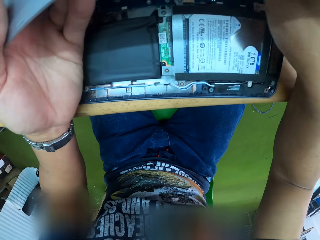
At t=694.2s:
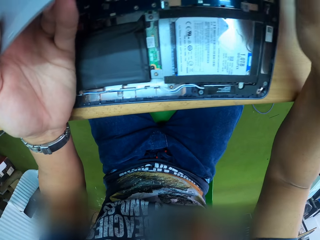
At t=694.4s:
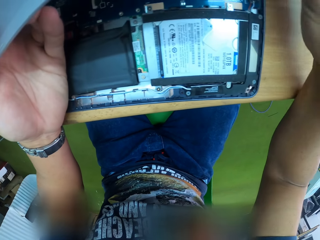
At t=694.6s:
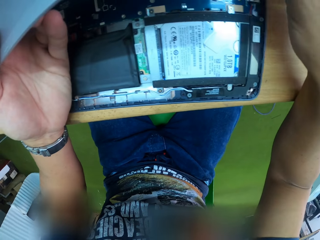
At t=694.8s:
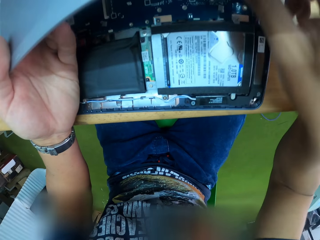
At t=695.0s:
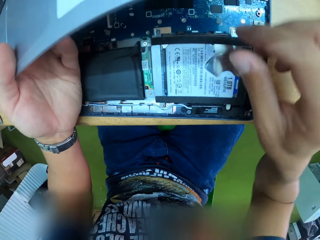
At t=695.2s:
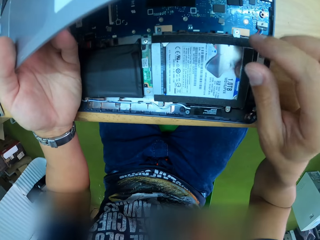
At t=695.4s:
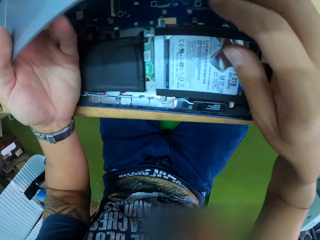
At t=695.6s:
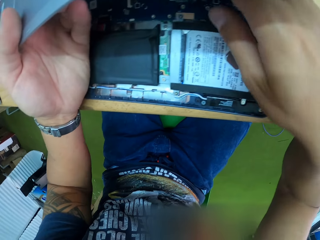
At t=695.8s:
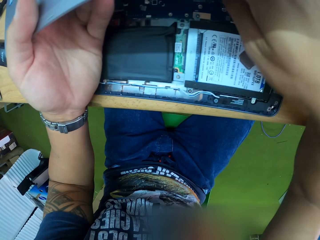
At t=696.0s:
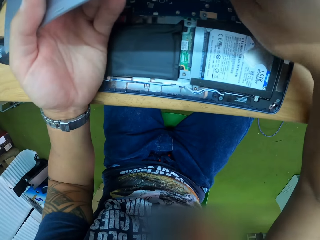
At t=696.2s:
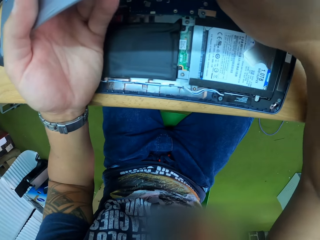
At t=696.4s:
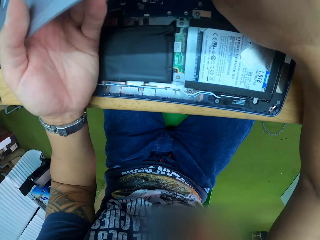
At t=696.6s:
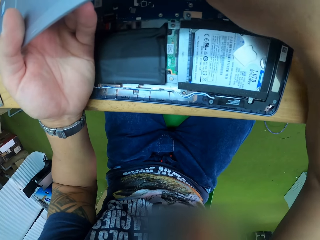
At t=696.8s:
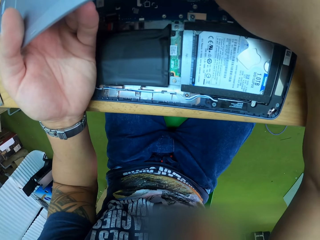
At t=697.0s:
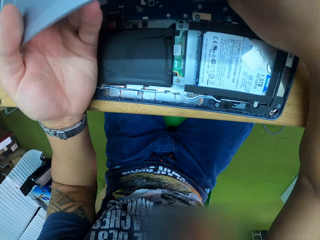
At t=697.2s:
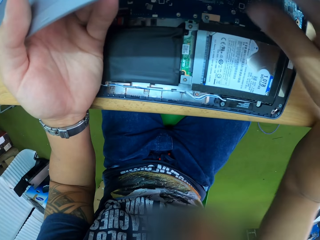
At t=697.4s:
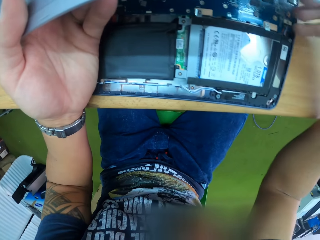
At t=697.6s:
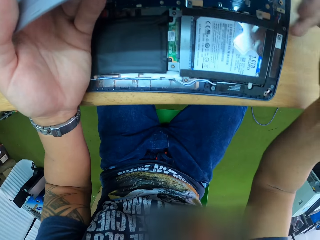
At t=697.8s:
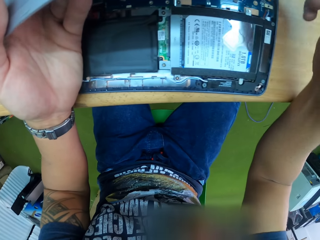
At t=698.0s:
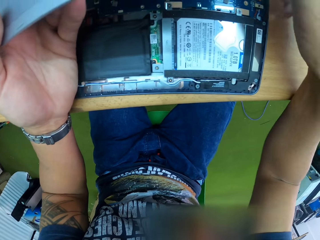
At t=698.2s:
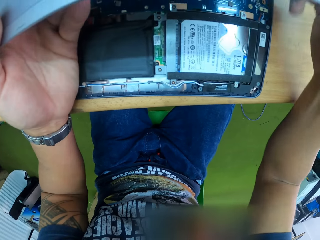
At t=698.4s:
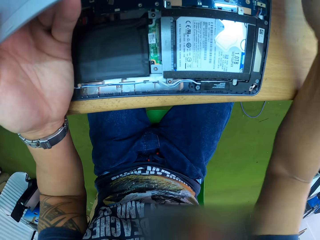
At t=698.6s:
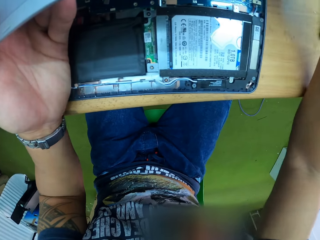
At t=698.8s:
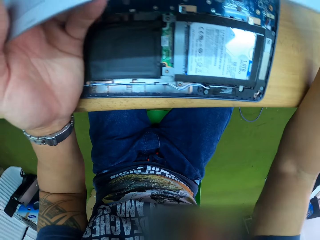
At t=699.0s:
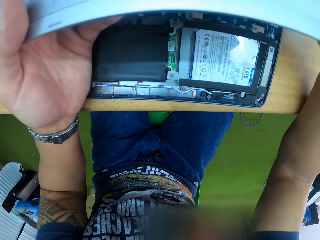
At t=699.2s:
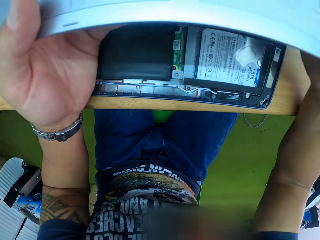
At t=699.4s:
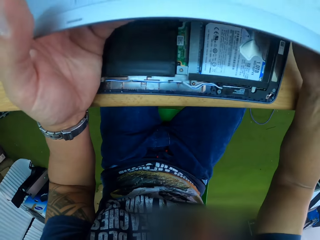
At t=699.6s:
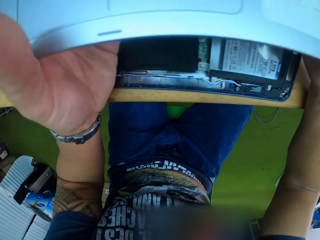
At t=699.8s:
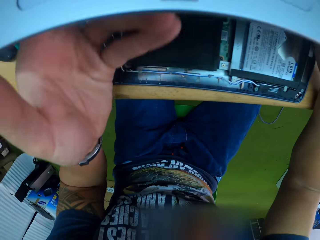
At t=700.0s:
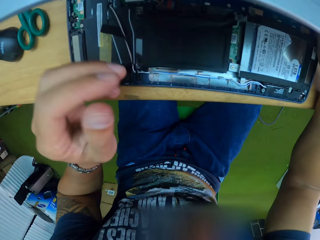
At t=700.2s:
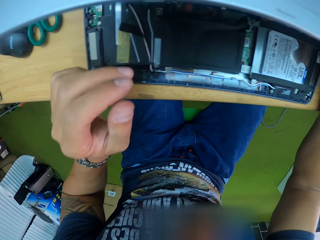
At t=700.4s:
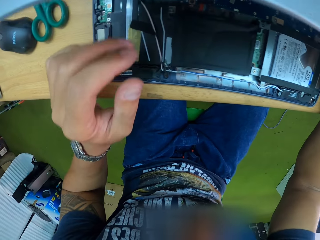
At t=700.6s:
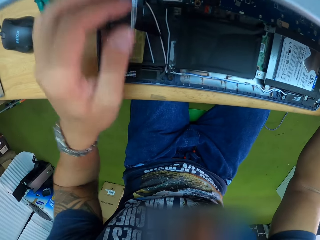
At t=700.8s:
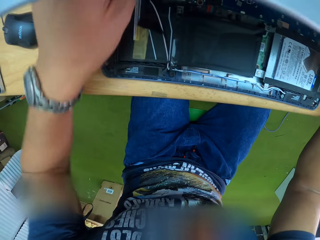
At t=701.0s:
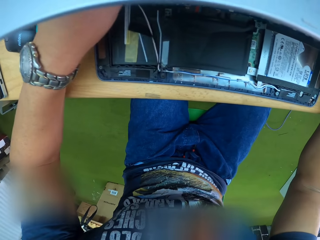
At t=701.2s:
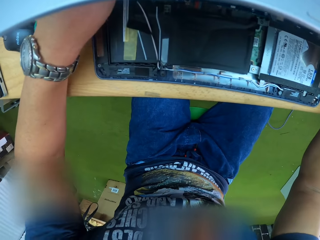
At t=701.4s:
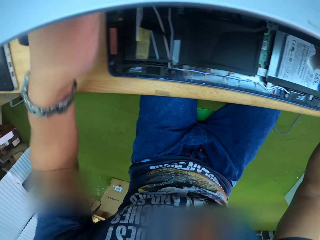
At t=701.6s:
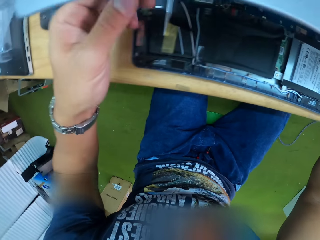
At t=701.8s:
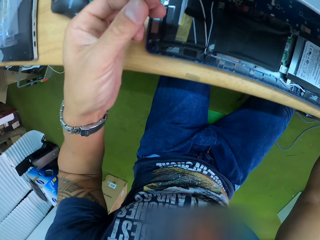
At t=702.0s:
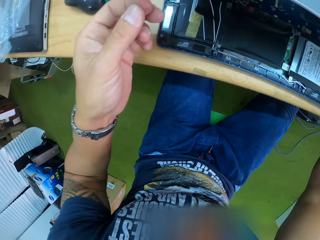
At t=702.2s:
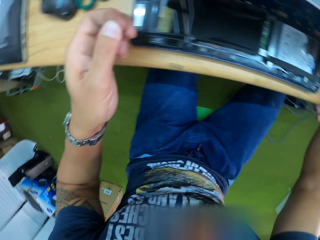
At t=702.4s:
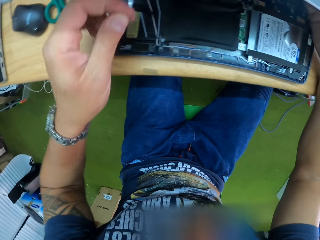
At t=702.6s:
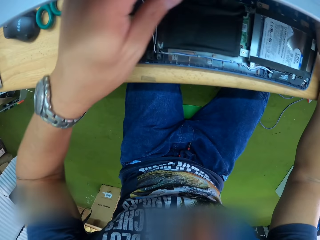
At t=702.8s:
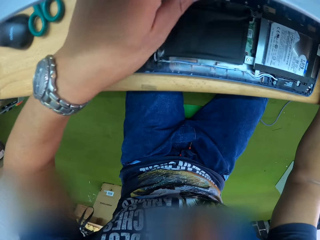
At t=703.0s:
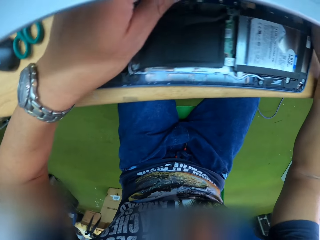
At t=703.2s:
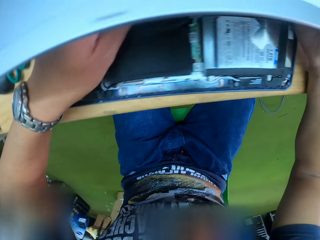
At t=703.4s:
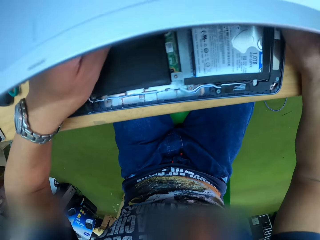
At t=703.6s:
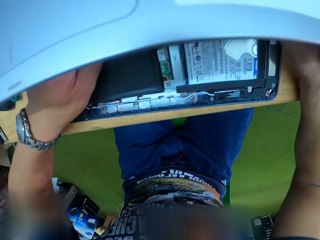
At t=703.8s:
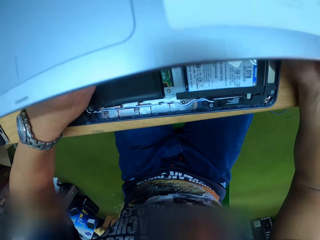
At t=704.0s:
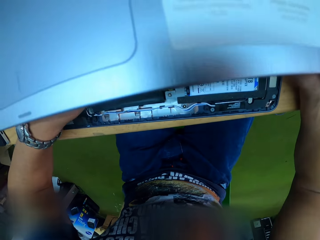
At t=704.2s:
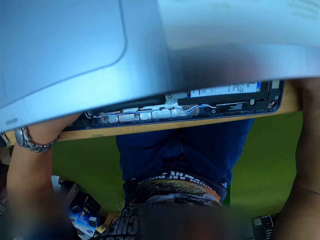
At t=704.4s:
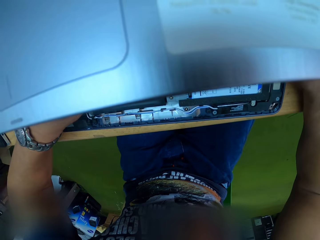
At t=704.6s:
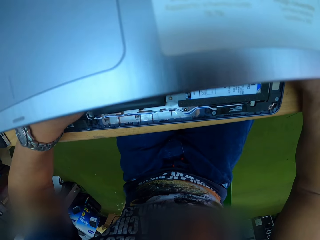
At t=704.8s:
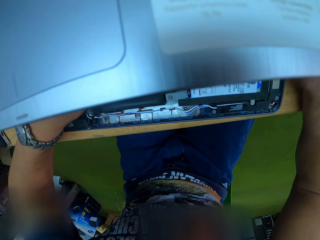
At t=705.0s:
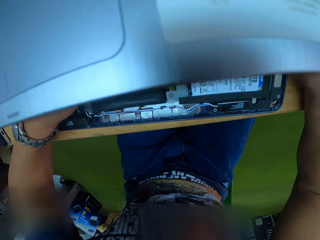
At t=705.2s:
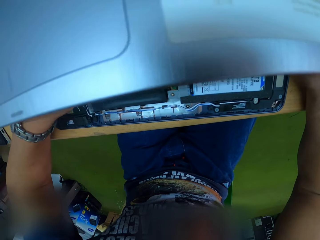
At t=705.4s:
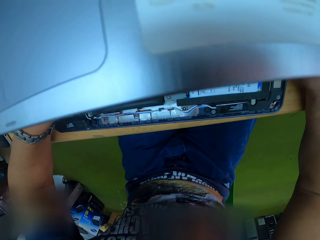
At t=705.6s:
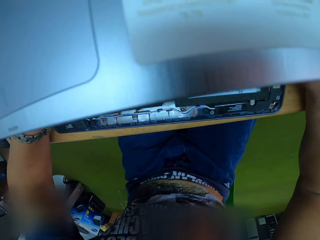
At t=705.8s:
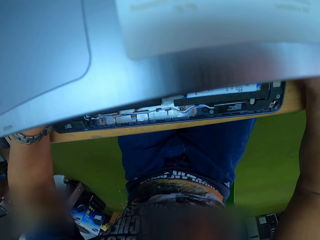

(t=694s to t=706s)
The camera wearer holds the laptop keyboard with his right hand. He touches the laptop motherboard with his left hand.

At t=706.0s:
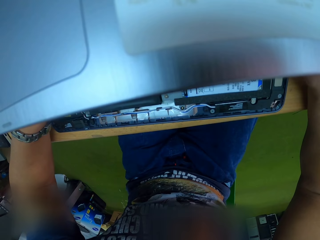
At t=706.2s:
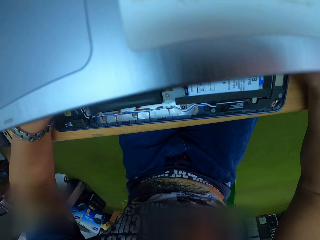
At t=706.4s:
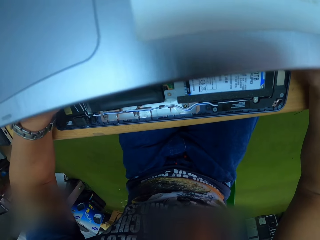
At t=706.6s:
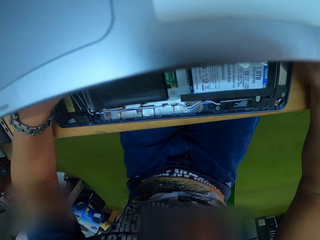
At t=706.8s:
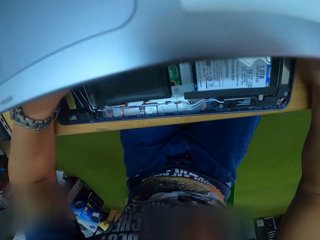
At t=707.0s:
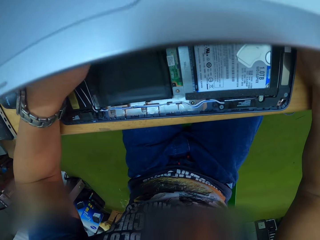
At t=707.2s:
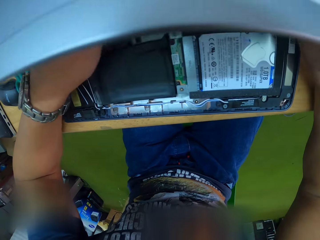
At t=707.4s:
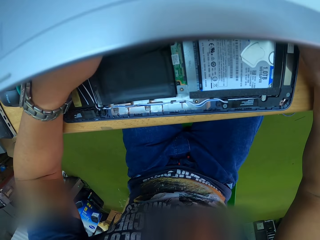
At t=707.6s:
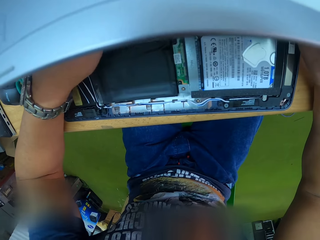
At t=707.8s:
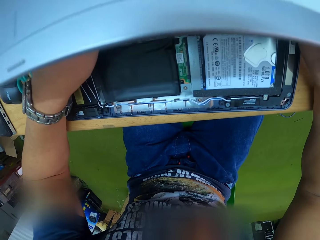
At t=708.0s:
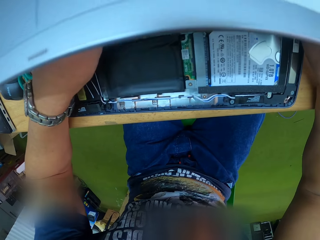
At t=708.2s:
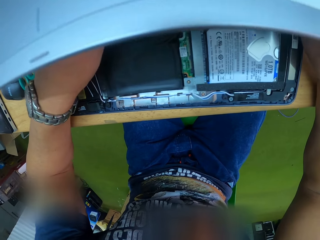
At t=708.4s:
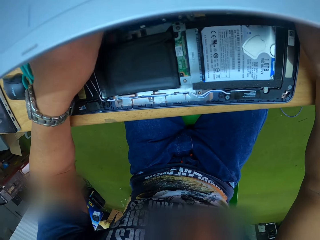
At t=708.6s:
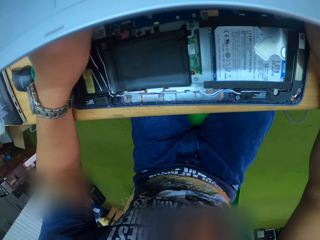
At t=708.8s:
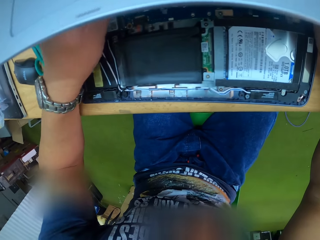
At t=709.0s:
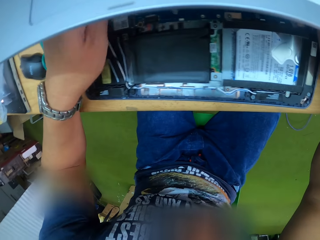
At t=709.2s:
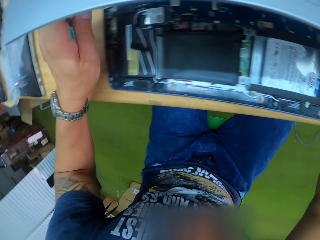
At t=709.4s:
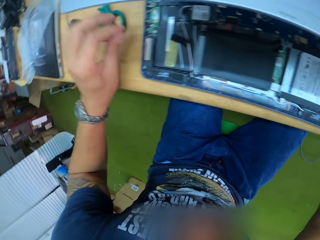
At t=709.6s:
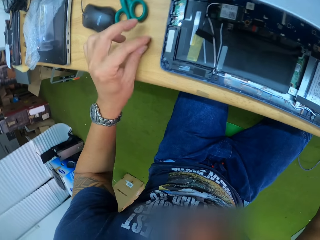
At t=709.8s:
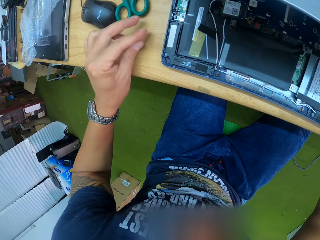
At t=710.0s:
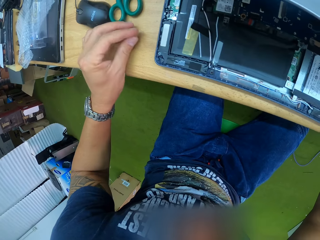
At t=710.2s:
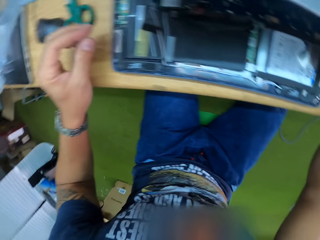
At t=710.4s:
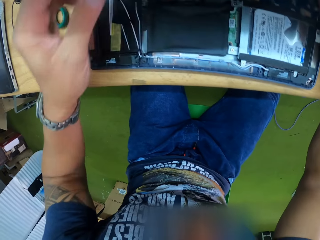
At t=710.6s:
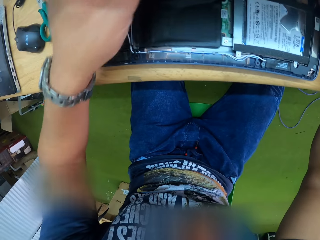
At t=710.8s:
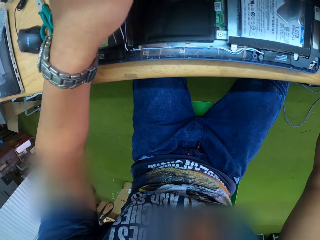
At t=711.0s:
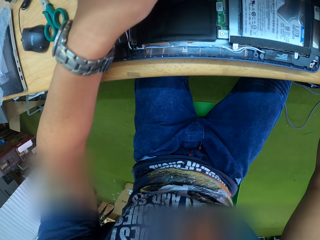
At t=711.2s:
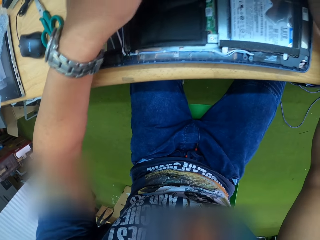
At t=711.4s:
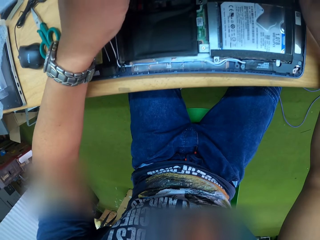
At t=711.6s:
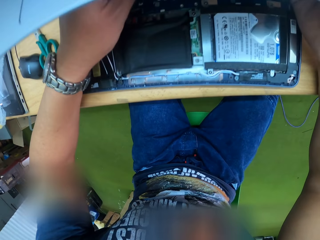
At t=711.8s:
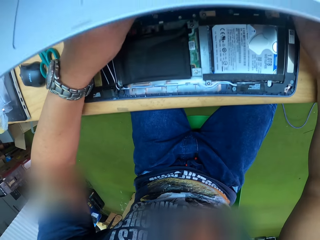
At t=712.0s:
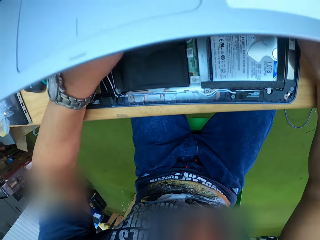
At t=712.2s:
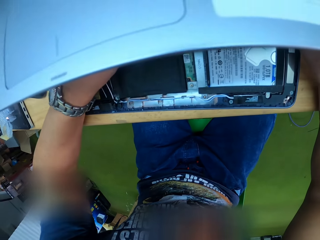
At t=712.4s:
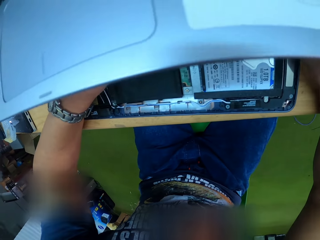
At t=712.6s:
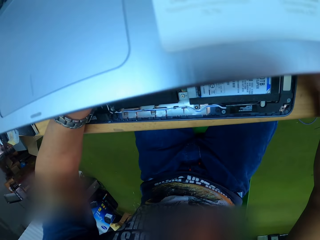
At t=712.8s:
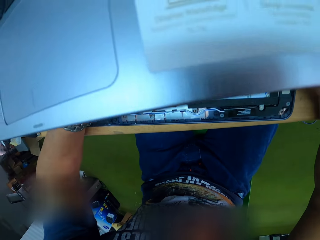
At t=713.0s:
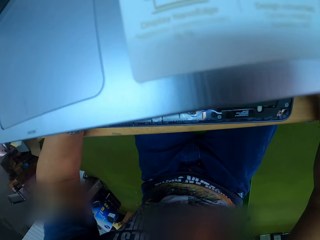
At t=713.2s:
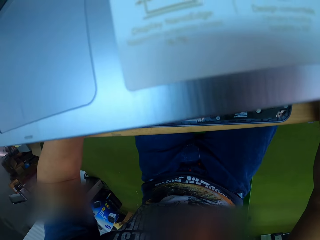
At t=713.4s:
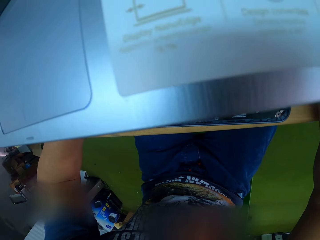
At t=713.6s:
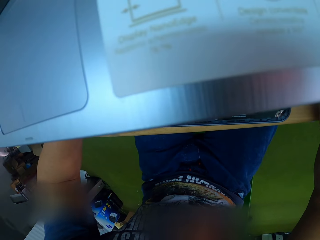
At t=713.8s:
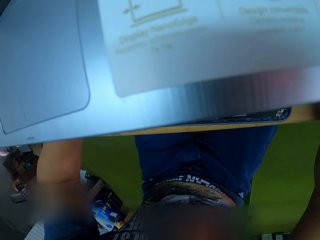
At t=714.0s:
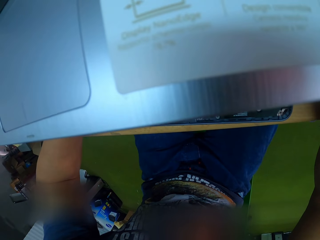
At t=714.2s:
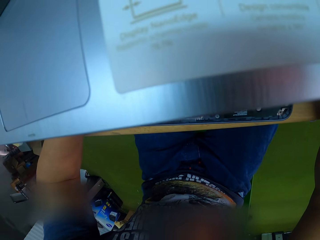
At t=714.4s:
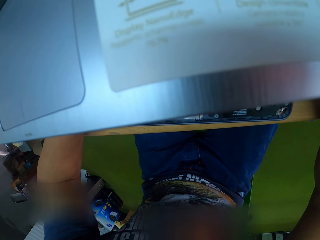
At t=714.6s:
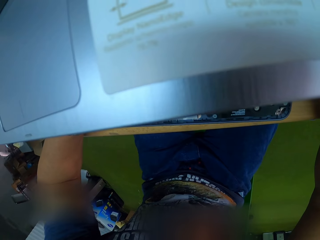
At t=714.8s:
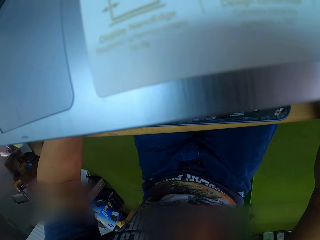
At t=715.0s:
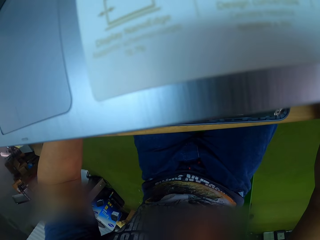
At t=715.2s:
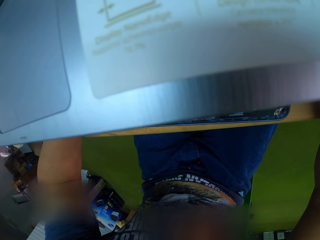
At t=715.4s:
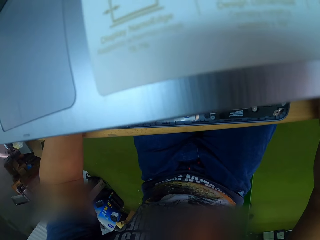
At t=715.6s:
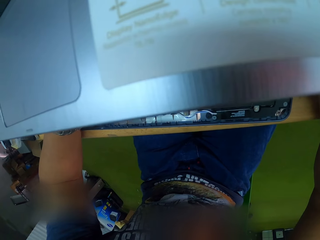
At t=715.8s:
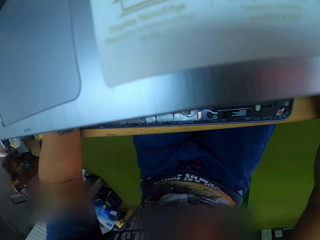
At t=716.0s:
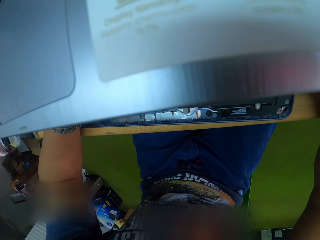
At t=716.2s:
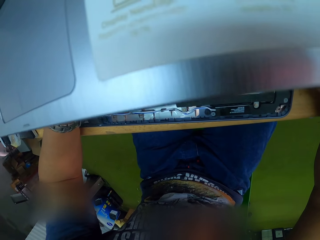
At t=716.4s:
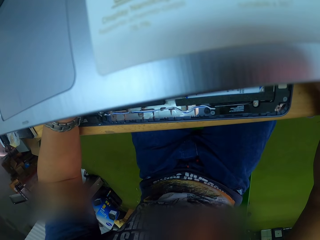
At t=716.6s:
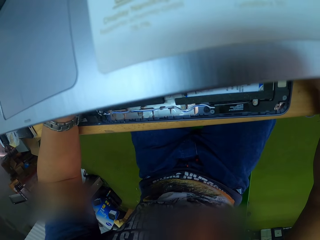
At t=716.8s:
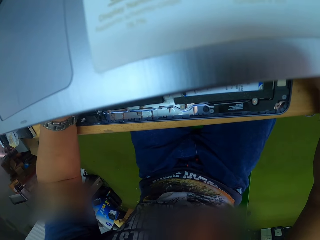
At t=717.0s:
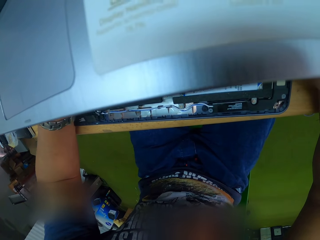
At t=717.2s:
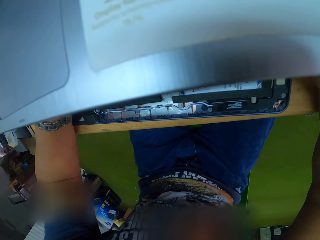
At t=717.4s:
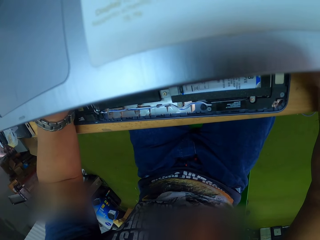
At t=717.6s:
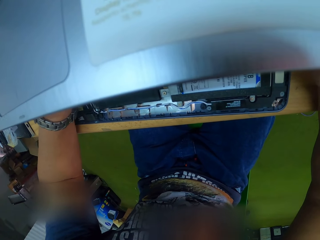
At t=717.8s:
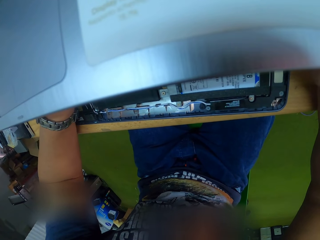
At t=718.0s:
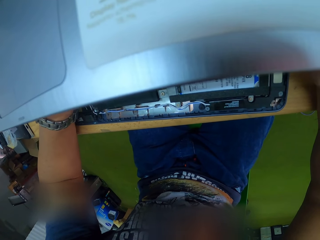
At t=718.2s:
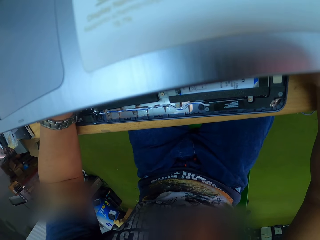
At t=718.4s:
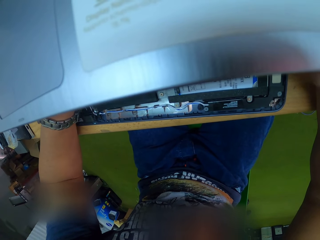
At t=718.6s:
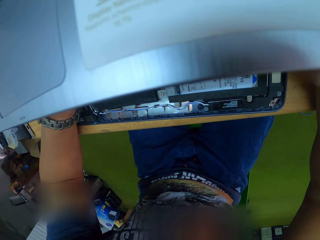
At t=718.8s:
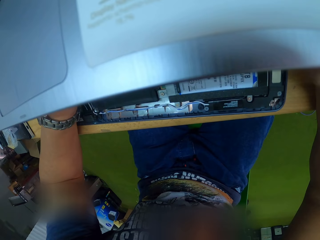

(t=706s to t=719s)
The camera wearer places a piece of clamshell plastic on the table with his left hand. He picks up the plastic. He touches the laptop motherboard with his left hand. He puts the plastic on the motherboard.
